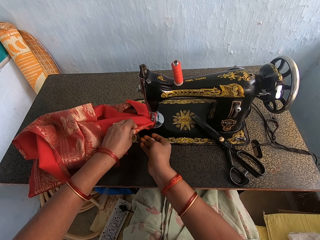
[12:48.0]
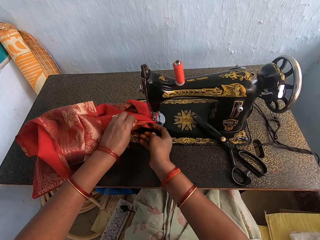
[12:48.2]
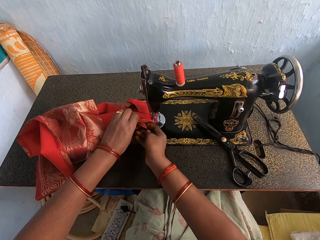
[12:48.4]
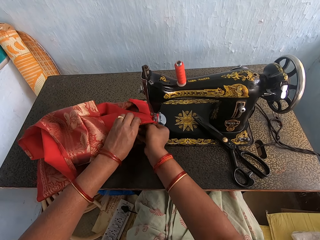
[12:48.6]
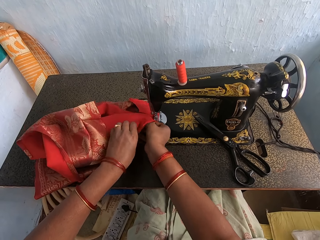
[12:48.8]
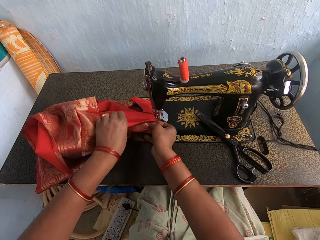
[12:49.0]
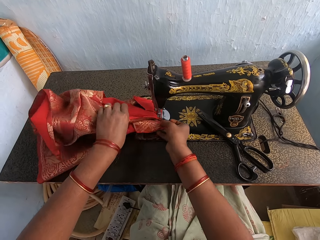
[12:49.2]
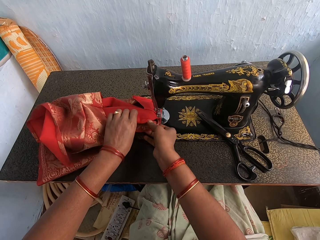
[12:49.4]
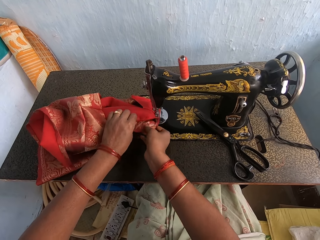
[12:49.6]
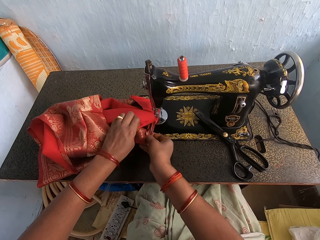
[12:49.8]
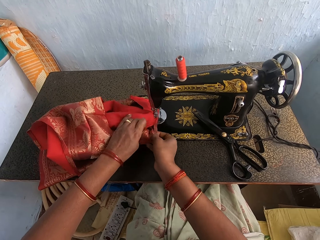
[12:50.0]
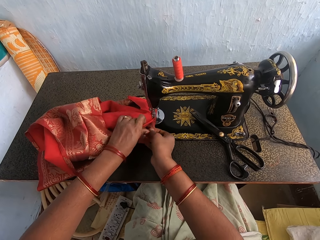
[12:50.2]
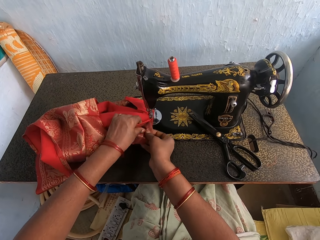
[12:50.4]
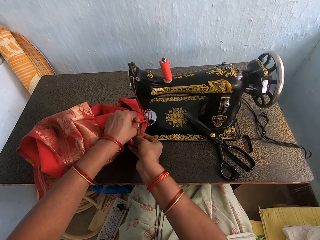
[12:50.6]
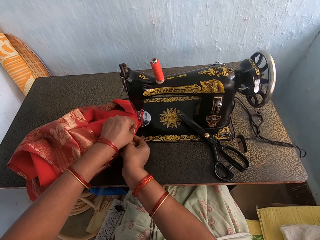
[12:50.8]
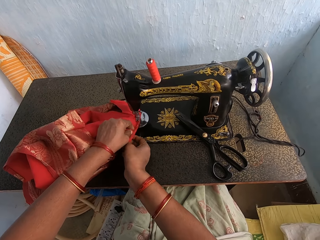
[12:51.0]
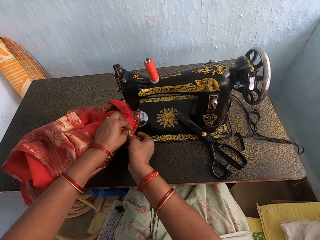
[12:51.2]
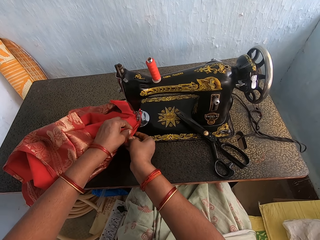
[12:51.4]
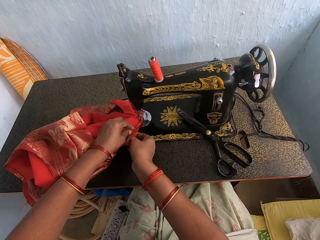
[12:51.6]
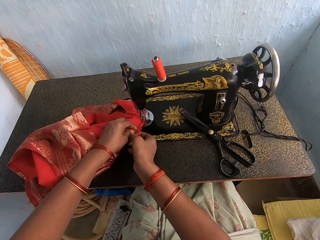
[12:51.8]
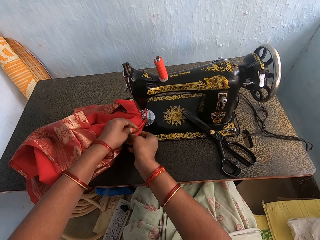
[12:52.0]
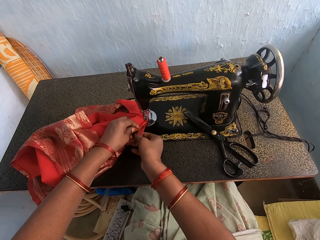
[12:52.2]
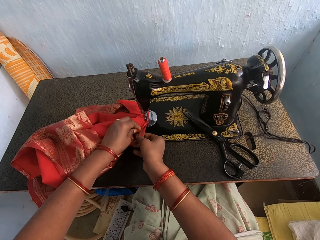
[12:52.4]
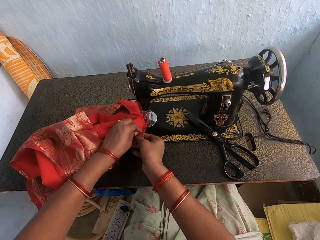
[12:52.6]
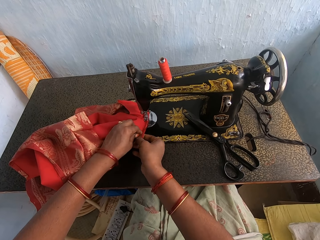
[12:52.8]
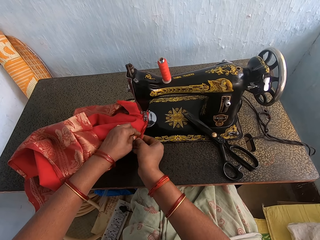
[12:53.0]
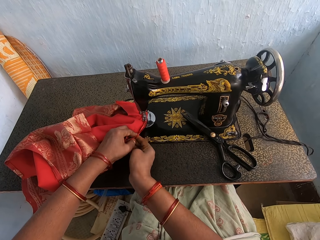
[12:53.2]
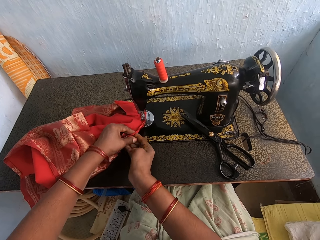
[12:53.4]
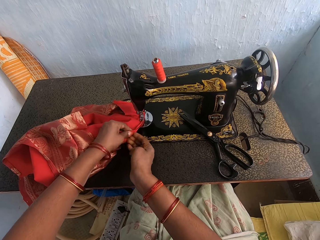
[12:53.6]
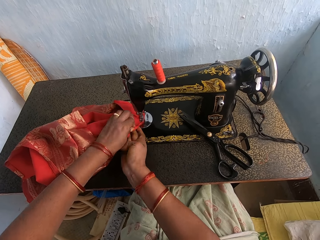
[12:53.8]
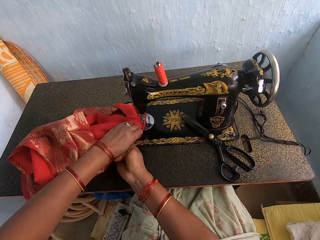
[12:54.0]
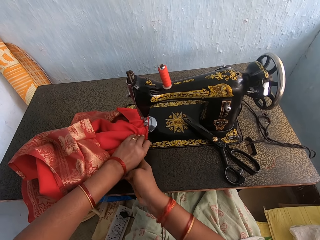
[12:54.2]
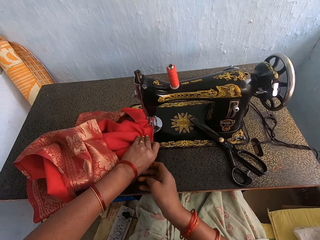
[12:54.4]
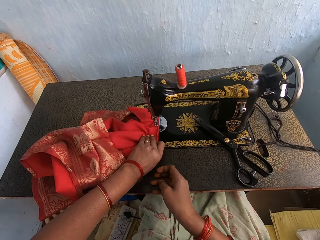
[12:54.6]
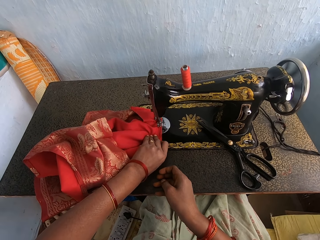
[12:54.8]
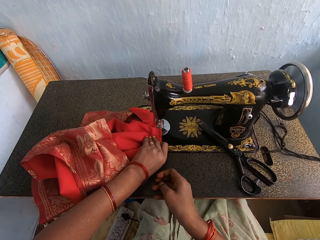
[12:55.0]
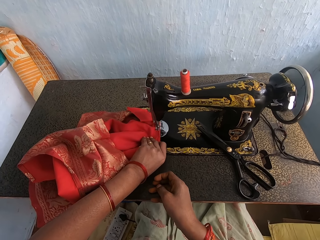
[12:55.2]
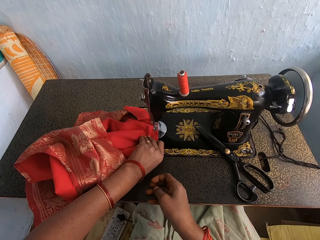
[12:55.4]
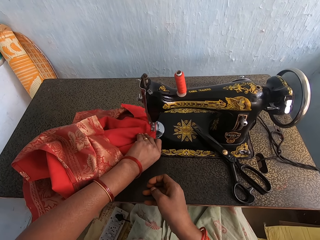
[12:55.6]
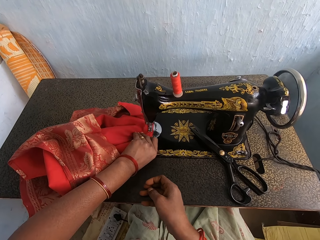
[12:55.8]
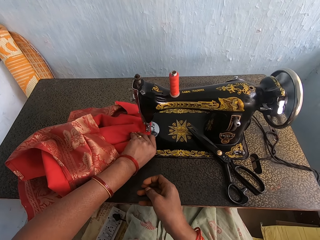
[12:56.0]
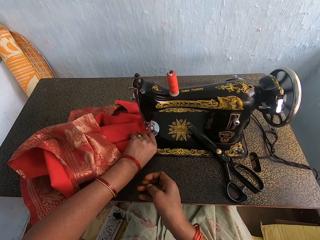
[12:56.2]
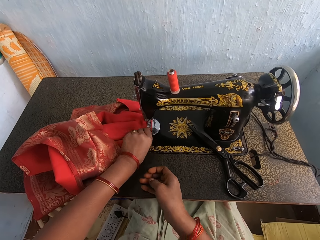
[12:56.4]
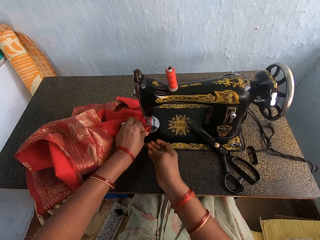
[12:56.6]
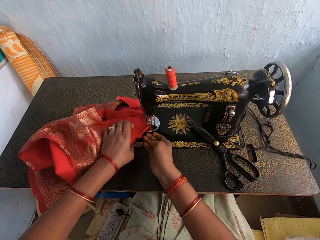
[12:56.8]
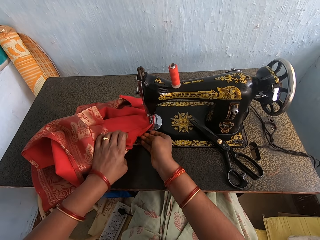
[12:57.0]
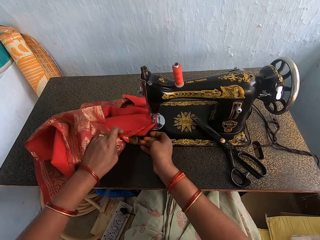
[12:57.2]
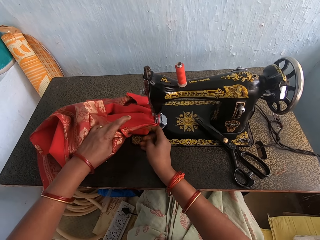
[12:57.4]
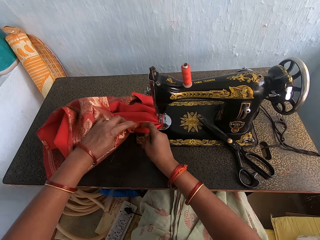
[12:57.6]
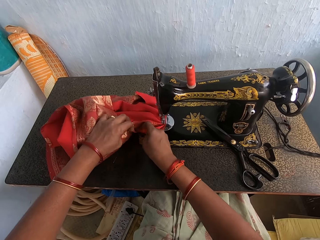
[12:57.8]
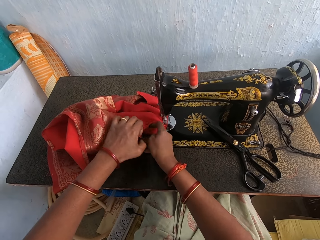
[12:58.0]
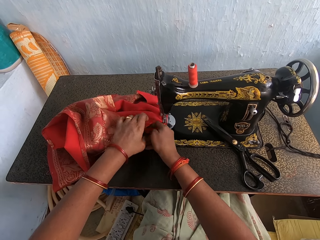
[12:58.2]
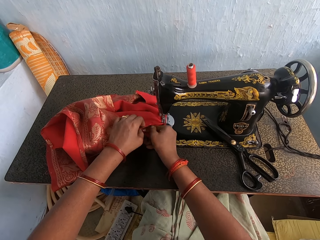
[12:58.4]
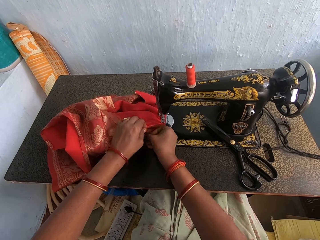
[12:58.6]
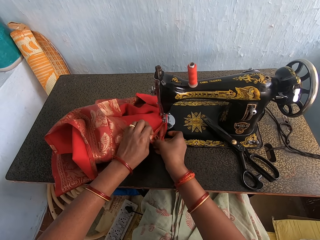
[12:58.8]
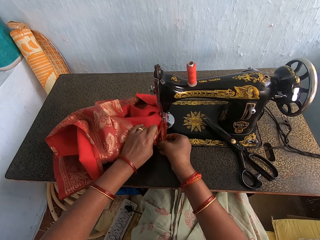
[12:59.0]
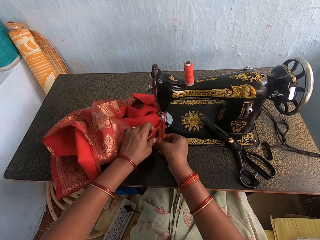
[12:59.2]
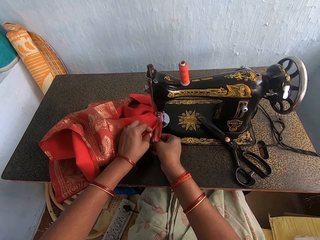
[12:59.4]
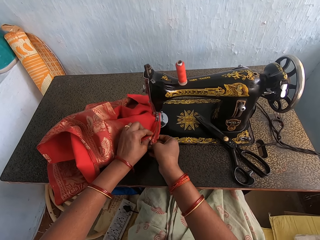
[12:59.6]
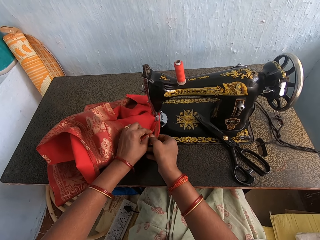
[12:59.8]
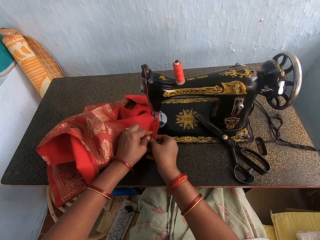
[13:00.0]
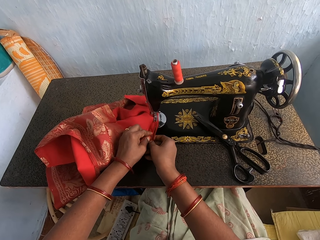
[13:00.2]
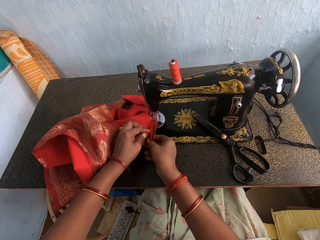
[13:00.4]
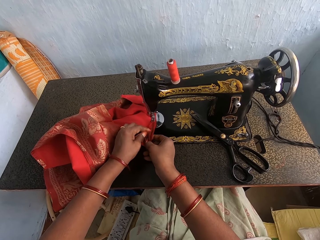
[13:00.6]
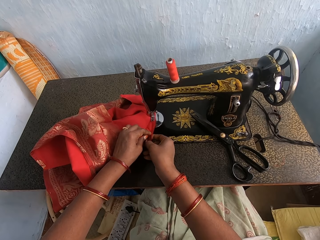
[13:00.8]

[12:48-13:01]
The camera wearer sews the fabric with the sewing machine. They adjust the fabric.

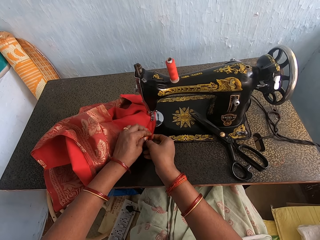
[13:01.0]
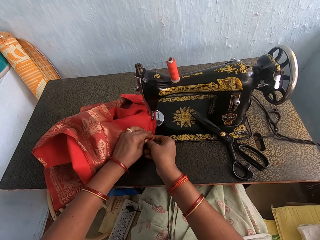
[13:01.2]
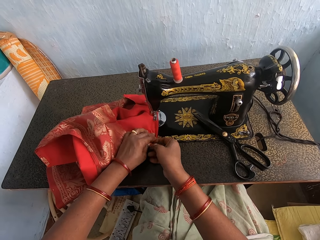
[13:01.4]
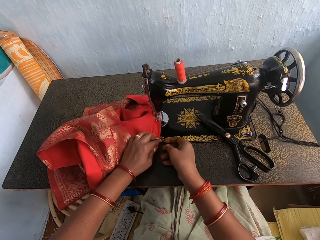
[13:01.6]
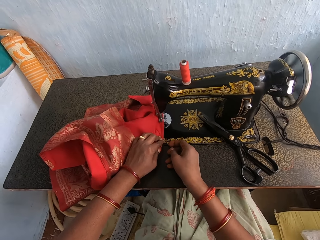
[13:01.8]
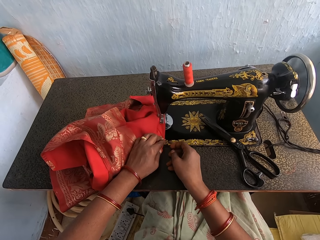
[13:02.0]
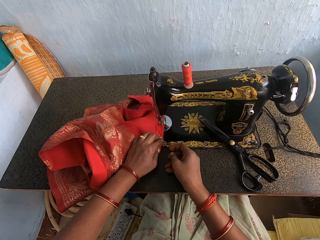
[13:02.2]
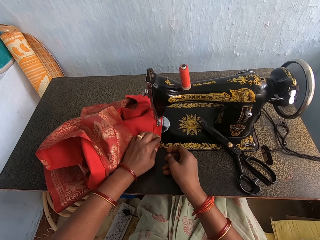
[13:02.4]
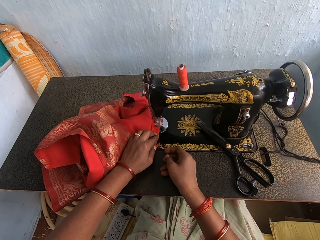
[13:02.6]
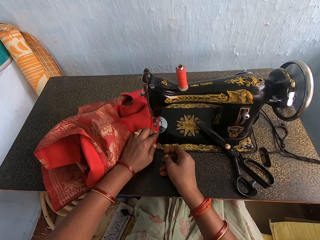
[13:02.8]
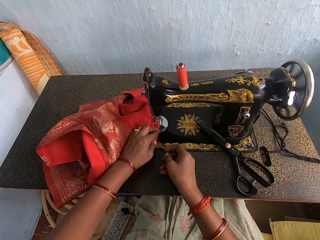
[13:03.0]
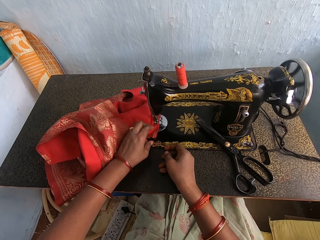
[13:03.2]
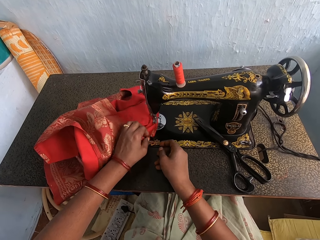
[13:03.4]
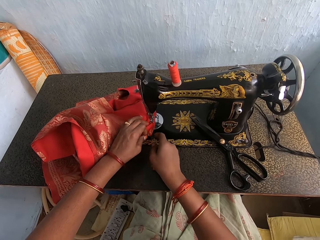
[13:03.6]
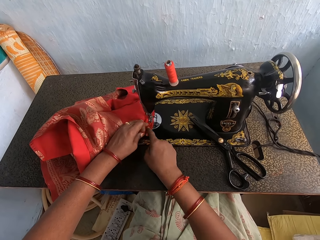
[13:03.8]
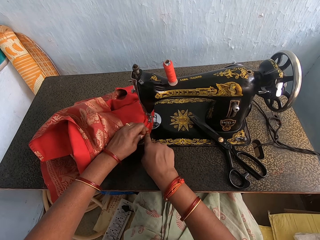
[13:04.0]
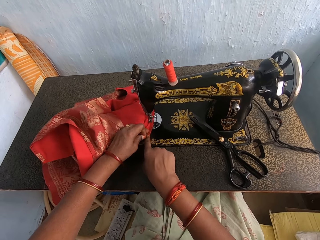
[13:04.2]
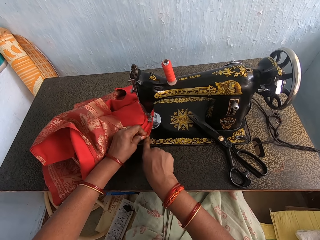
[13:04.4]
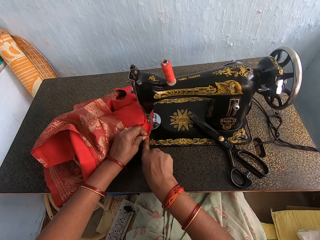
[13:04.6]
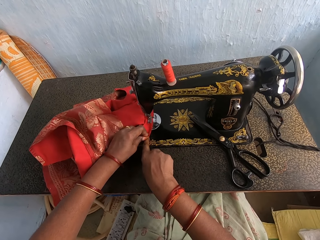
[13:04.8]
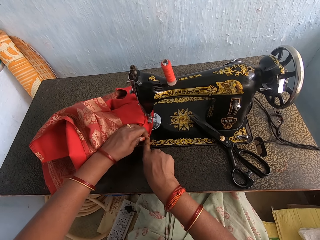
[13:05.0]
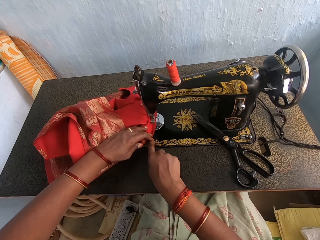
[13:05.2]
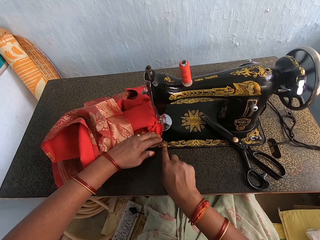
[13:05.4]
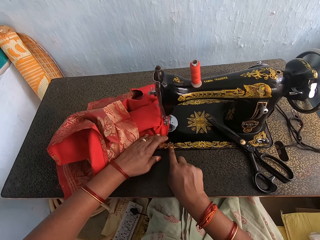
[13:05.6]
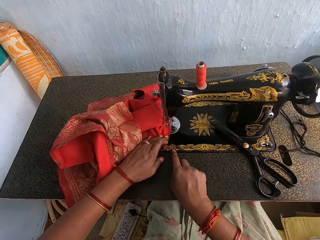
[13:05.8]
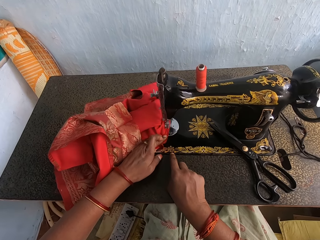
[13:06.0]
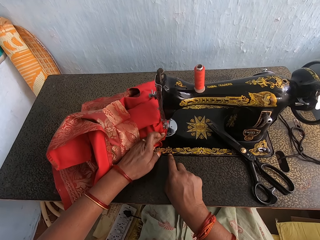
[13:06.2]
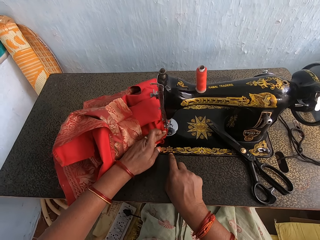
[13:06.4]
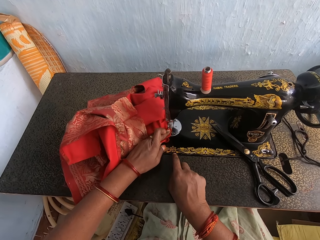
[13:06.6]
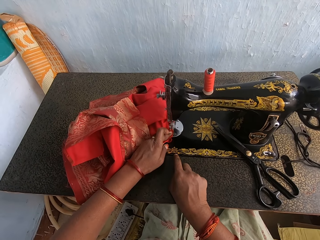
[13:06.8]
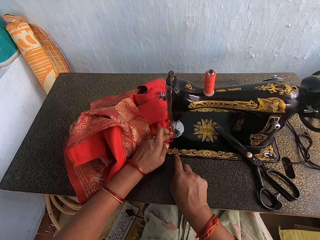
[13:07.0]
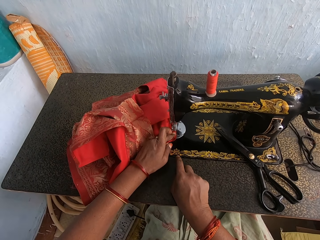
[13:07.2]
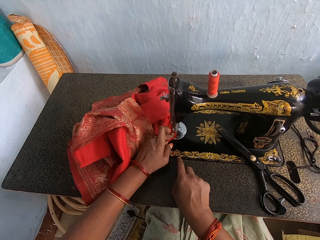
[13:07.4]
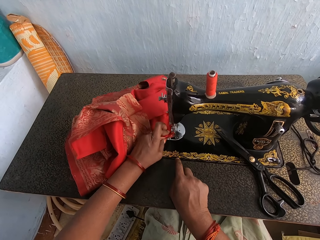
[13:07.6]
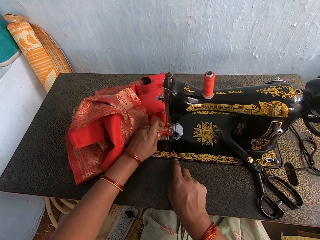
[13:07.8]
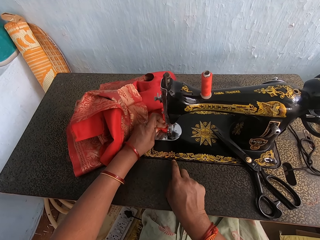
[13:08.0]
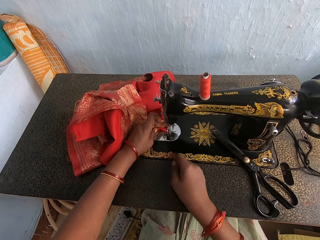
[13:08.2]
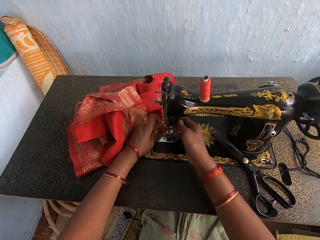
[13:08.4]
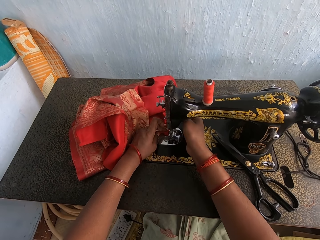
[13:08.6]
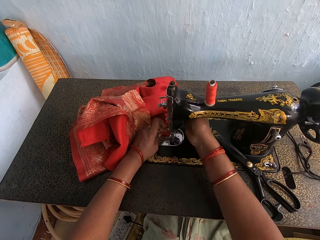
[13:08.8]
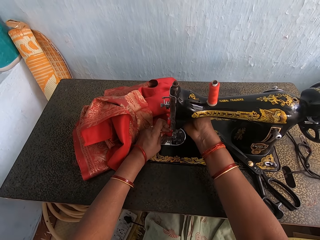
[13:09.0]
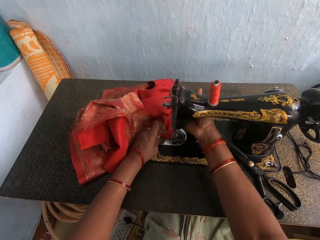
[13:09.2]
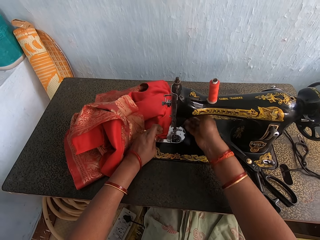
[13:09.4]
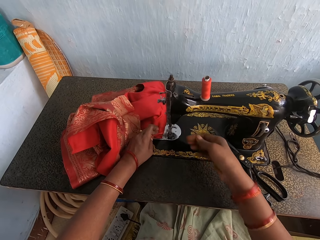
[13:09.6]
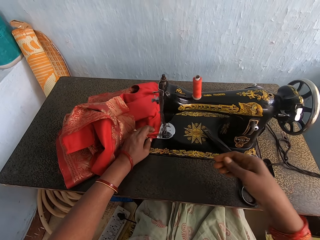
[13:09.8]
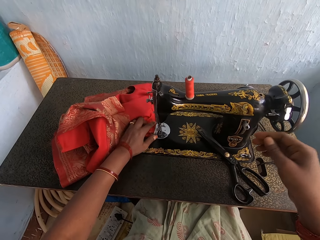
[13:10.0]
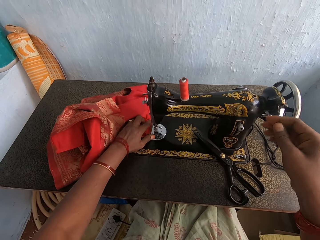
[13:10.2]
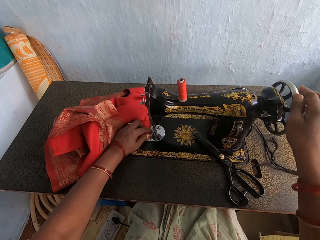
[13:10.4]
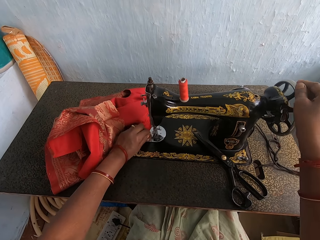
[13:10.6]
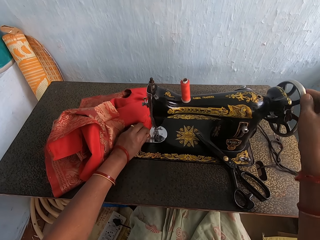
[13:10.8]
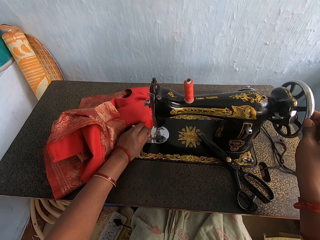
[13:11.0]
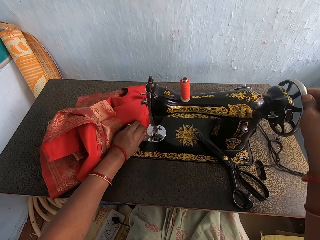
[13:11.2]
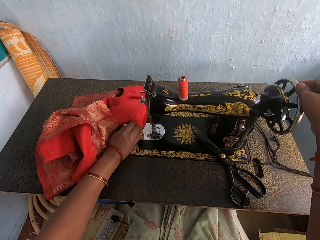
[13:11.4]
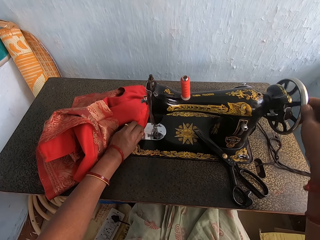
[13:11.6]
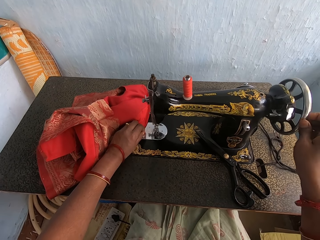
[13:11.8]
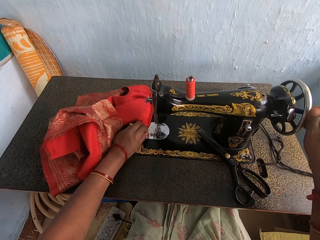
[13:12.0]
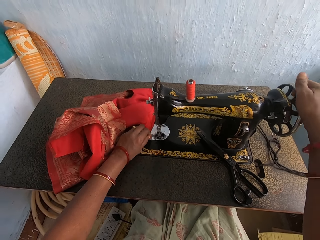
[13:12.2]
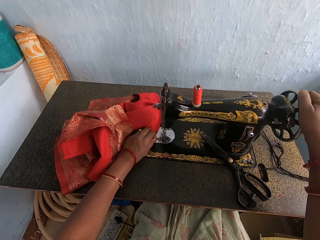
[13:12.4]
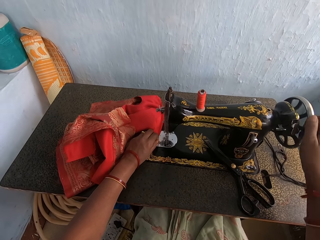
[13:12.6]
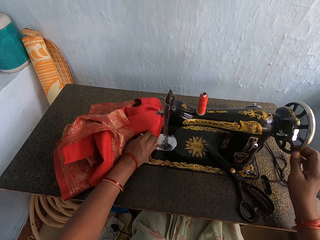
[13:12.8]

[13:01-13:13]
The camera wearer sews the fabric with the sewing machine. They adjust the fabric. They sew the fabric with the sewing machine. They adjust the machine. They move the sewing machine wheel.
